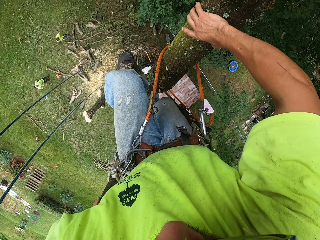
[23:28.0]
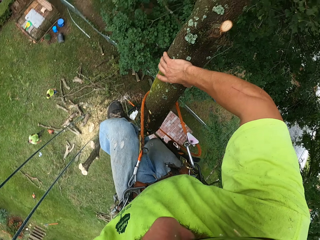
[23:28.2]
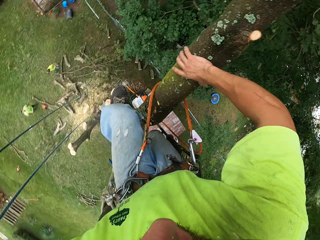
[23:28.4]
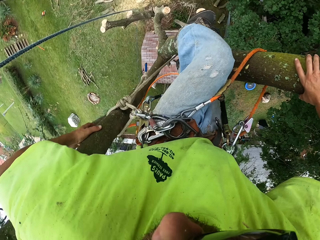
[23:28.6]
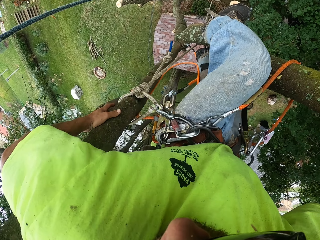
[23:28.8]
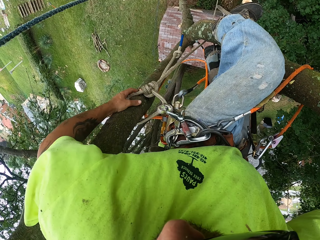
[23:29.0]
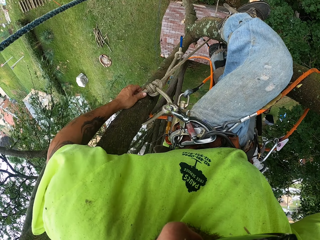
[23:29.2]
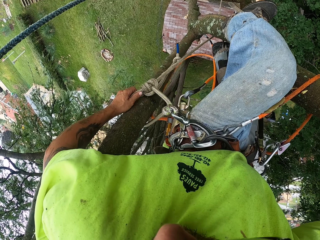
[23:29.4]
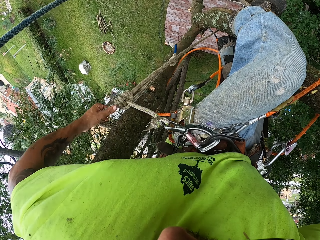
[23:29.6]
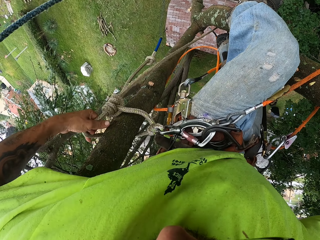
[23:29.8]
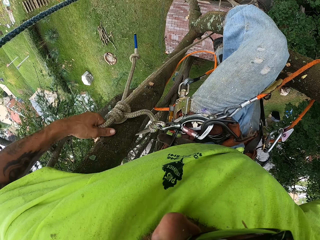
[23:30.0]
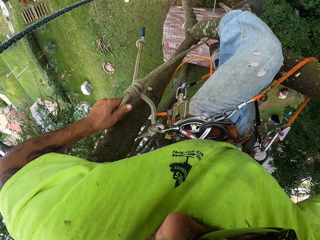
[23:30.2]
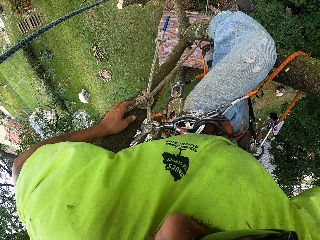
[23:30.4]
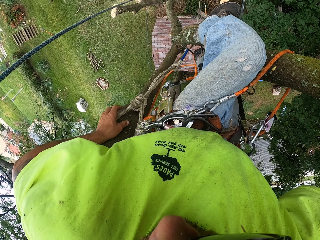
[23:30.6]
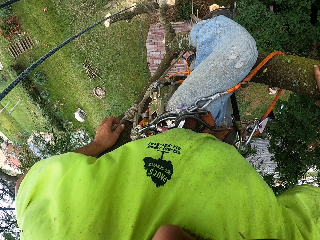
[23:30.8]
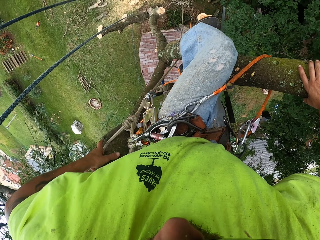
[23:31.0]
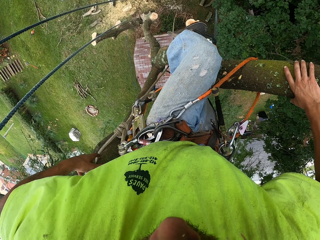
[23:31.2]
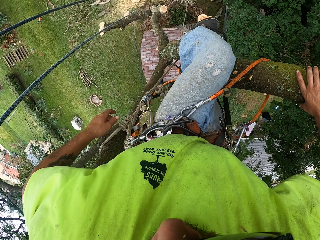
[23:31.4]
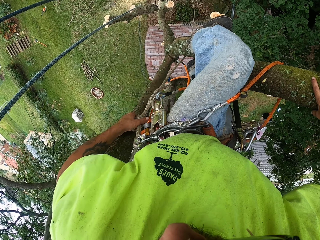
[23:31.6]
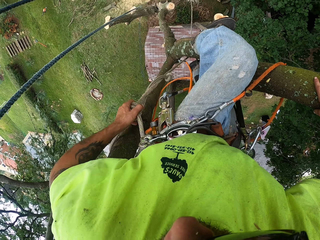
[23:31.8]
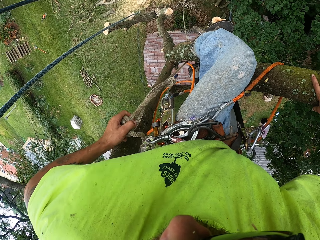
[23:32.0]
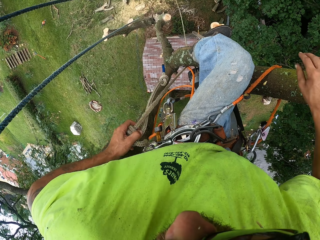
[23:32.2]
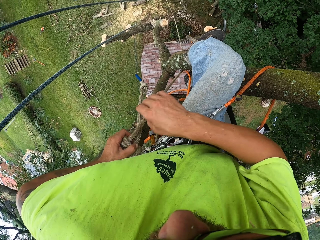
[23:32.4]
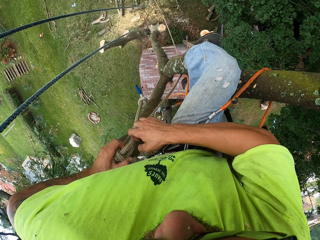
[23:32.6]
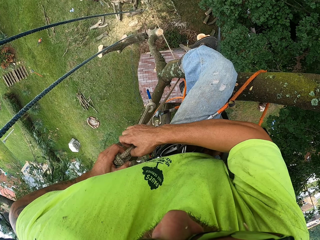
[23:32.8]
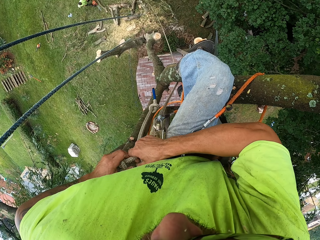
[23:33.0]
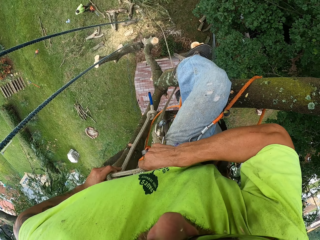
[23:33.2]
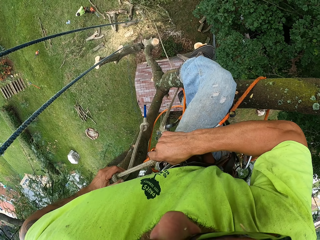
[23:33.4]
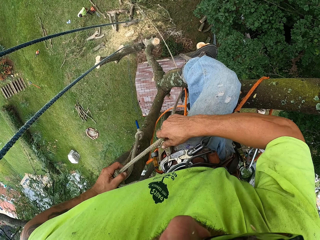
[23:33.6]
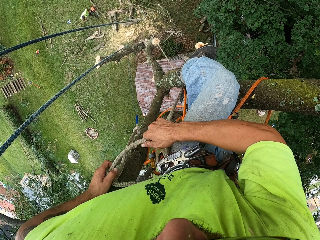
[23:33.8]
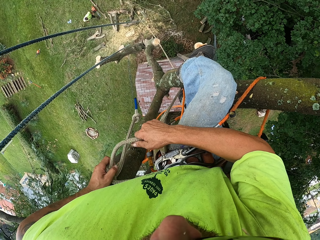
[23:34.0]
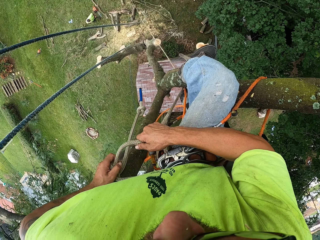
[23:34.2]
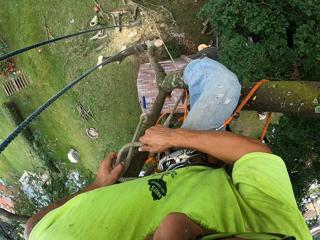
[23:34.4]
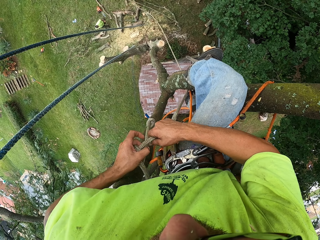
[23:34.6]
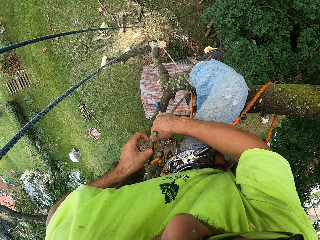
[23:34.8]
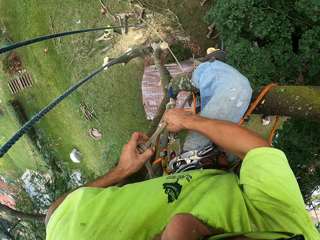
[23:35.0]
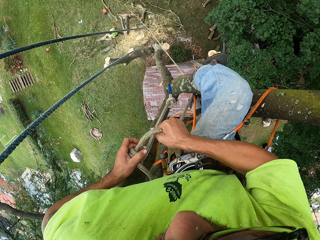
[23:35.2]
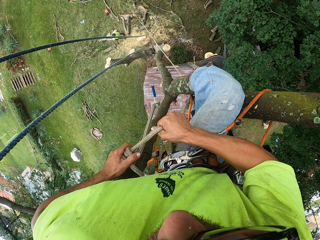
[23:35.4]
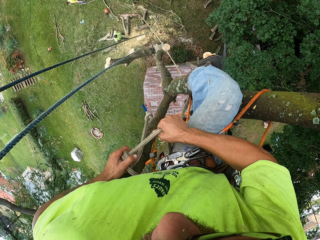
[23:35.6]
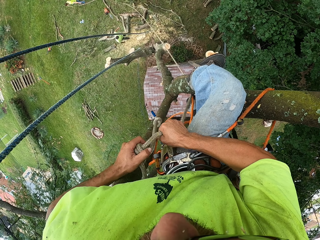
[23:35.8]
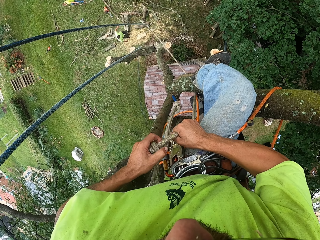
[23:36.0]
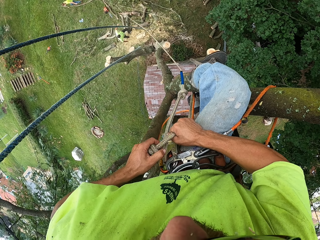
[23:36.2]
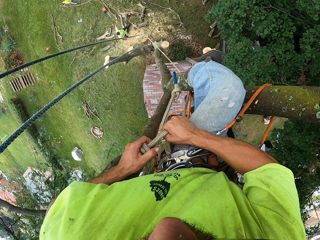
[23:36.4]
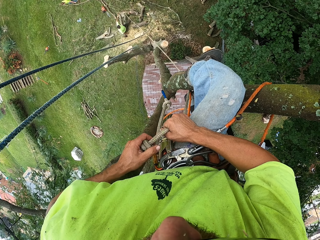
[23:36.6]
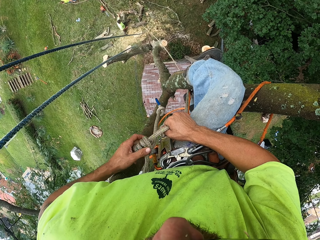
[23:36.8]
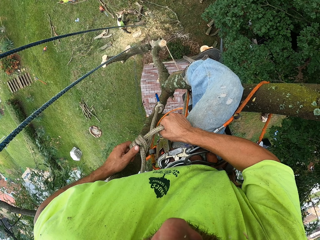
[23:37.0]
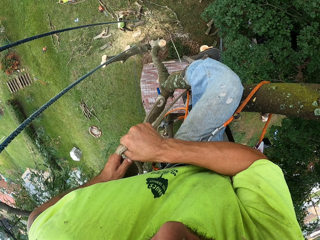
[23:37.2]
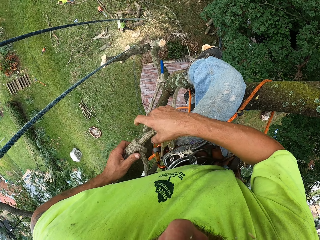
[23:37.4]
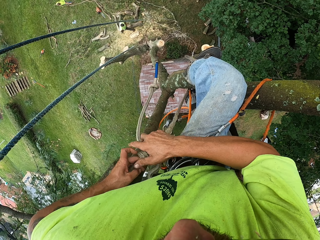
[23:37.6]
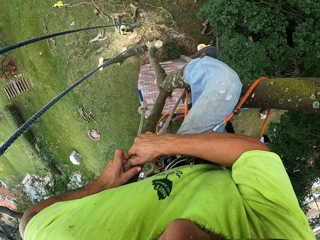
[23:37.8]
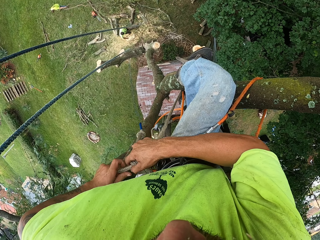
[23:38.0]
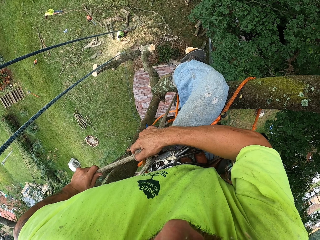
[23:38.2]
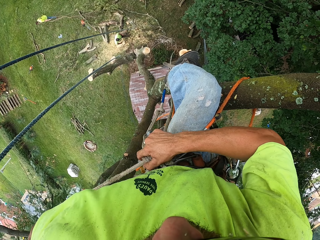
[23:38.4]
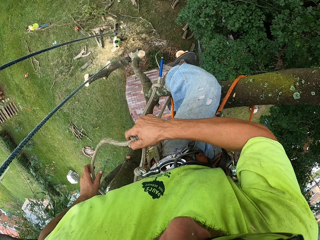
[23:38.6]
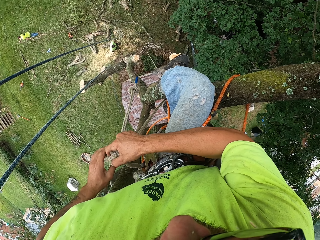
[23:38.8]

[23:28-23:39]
The camera wearer adjusts the rope on the tree with his left hand. He tightens the rope round the tree with both hands. He ties the rope. A man drags a tree branch on the ground with both hands.

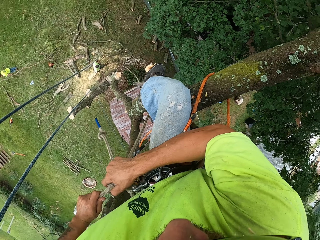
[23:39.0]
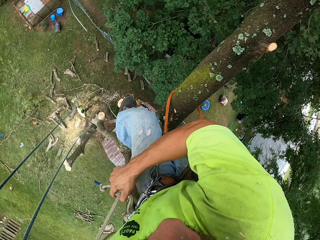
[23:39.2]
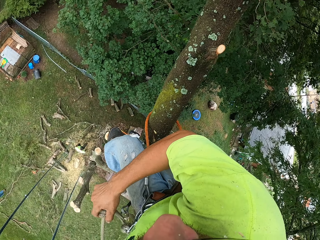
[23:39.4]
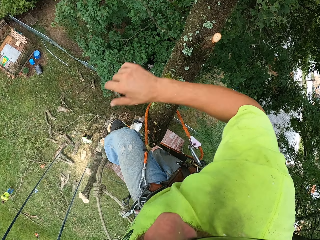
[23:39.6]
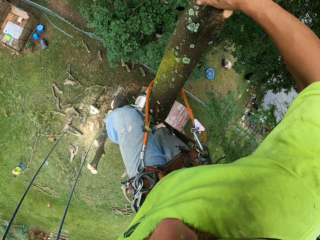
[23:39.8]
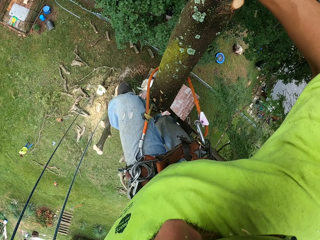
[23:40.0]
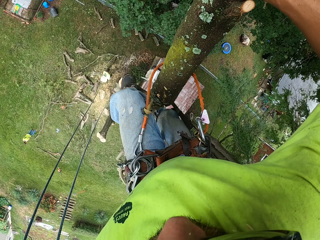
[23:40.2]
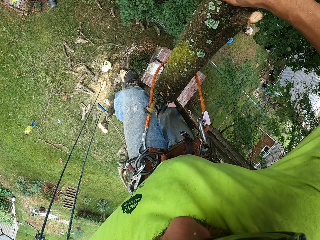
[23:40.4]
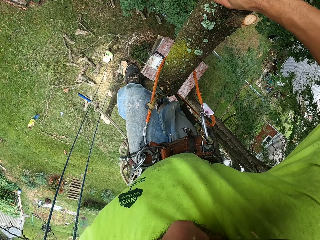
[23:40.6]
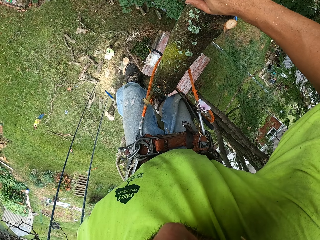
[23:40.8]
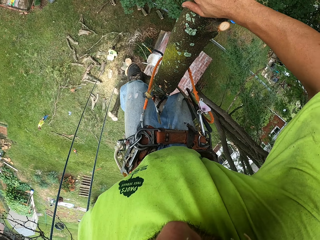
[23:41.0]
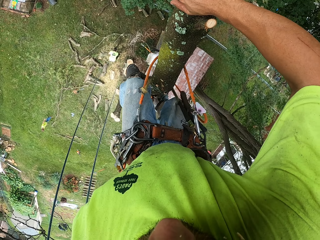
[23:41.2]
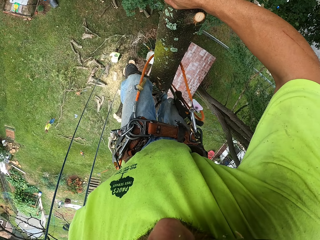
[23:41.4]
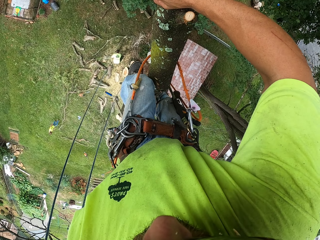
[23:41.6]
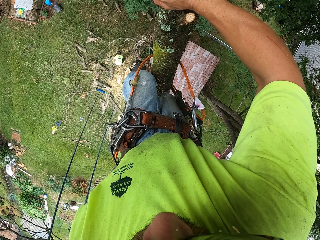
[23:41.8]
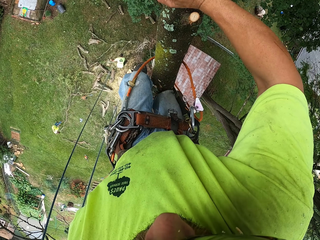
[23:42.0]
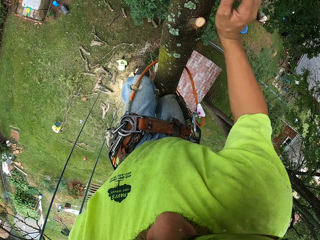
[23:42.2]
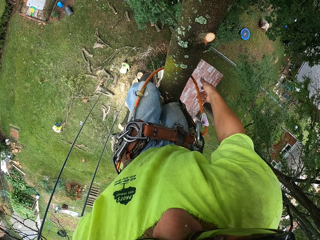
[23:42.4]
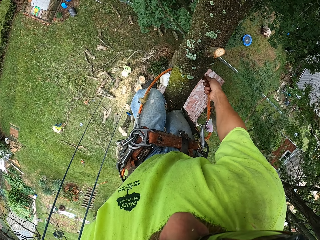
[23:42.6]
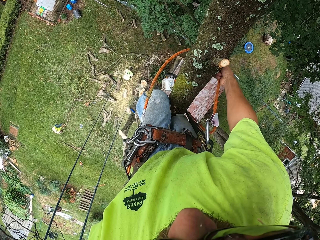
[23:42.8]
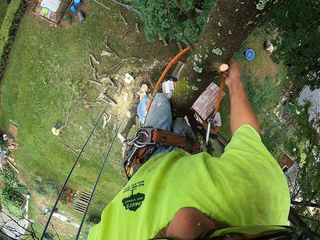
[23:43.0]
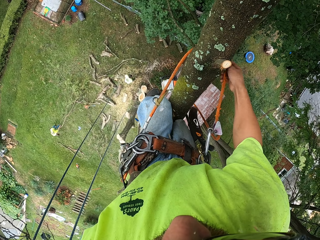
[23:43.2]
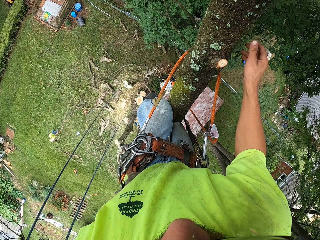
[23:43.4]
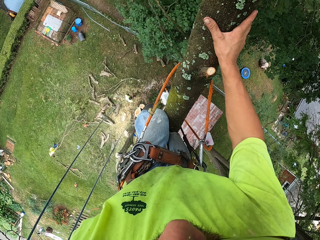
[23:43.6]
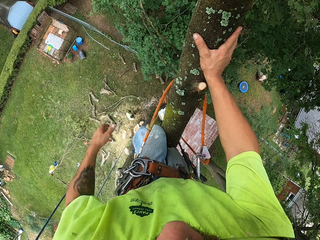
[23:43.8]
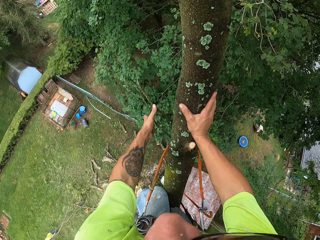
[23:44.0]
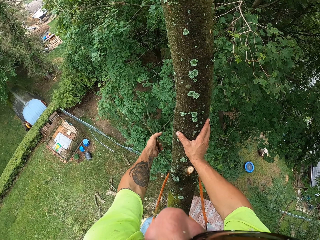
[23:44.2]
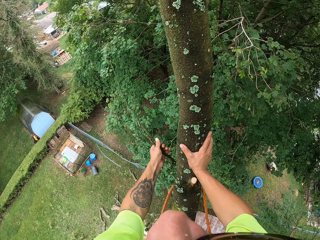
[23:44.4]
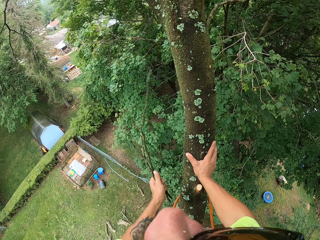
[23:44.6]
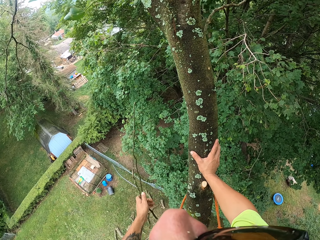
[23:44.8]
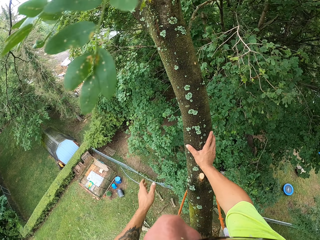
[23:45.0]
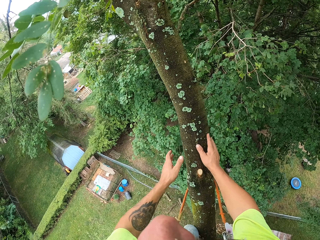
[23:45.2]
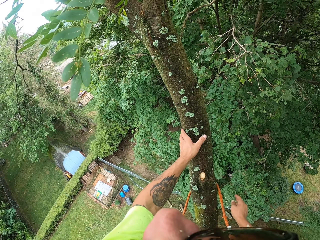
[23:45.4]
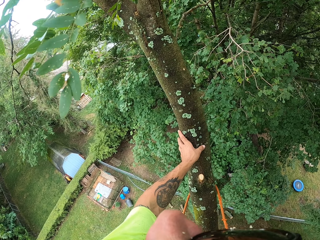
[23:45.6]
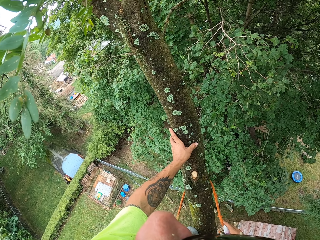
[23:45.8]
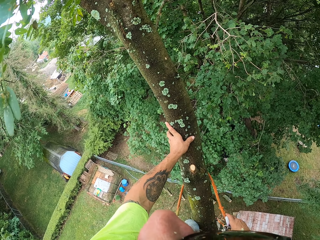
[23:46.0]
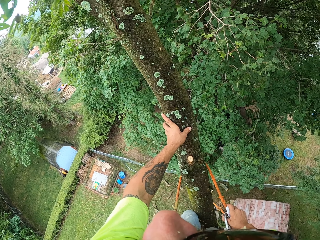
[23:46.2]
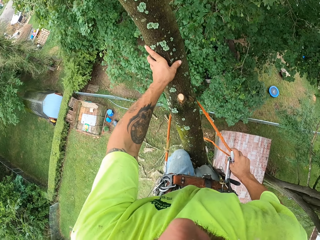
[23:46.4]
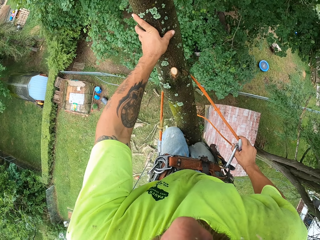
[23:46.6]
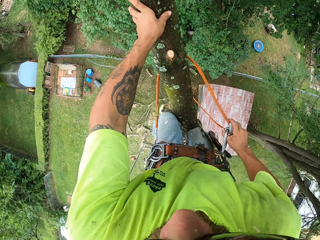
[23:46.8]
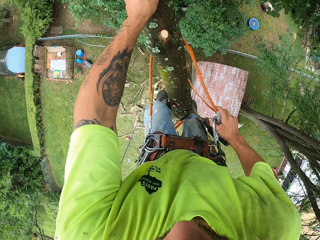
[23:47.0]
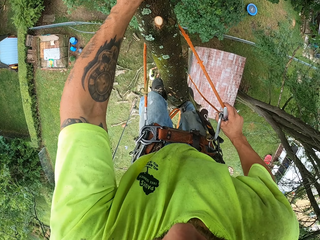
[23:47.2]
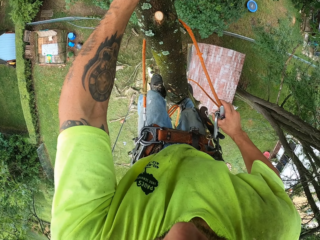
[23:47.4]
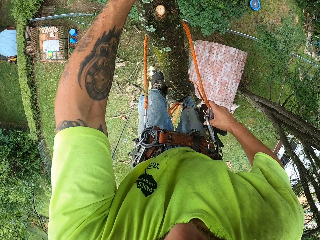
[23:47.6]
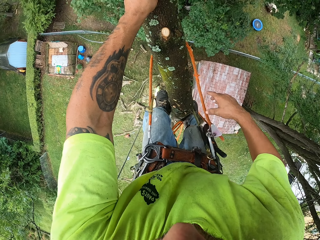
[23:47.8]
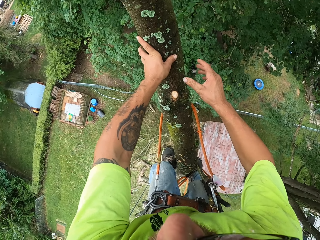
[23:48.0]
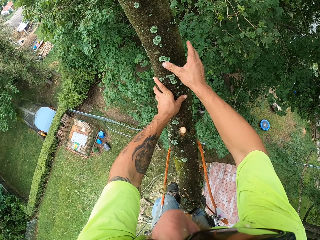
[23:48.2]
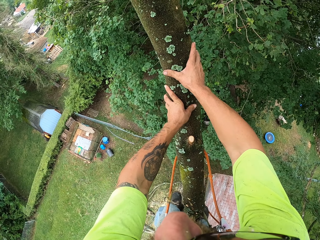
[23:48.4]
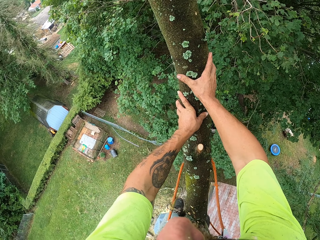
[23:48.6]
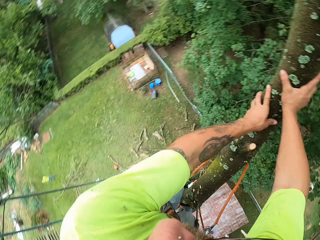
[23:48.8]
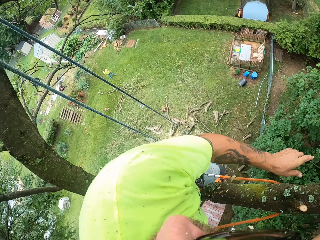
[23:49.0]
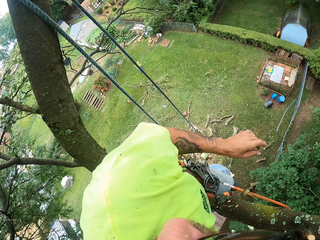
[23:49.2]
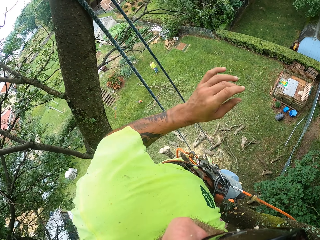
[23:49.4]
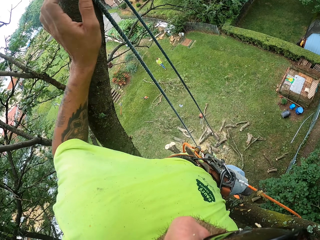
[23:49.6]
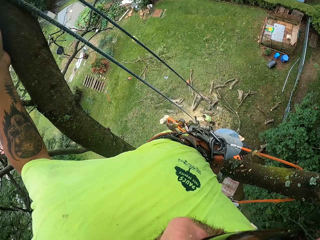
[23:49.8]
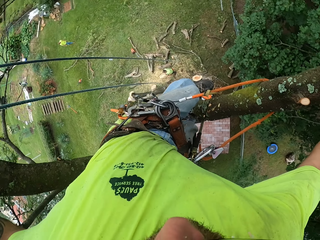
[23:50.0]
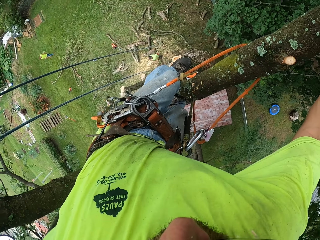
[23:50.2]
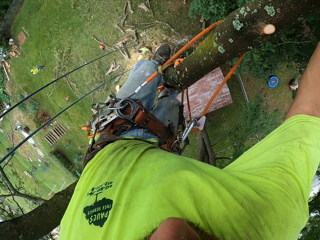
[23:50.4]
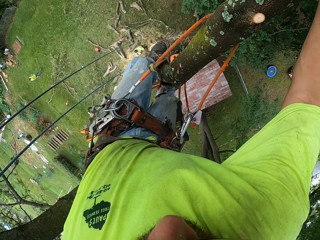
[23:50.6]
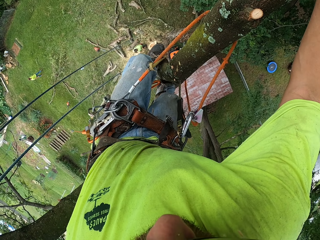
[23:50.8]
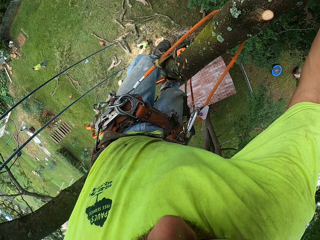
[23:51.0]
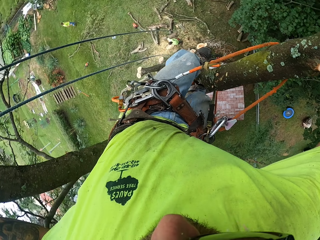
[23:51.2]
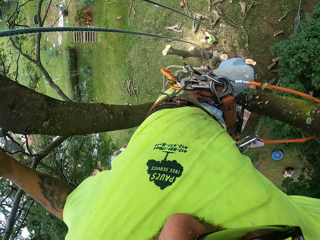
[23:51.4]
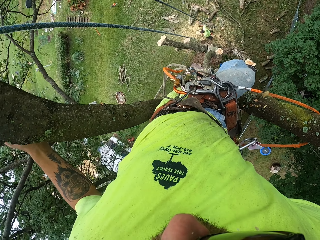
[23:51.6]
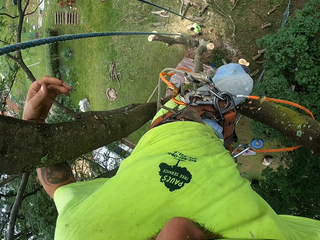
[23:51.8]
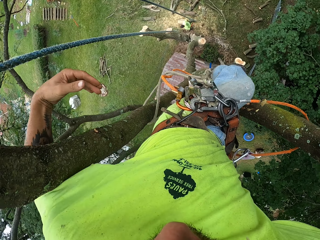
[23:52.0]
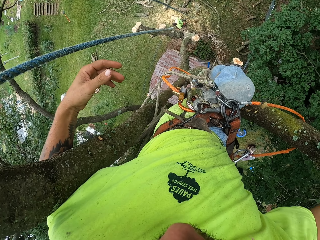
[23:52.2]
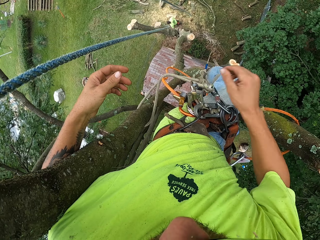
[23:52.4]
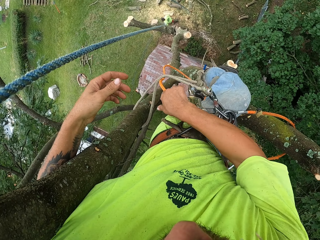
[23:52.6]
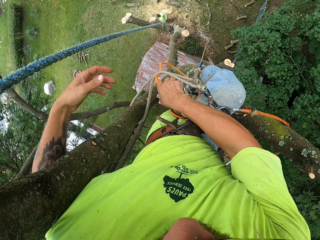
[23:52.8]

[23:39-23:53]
A man carries a log from the ground with both hands. The camera wearer climbs a tree. The man throws the log to the ground with his left hand. The camera wearer adjusts the hook rope round the tree with his right hand. He breaks a tree branch from the tree with his left hand. He throws the tree branch in his left hand to the ground. He adjusts the hook rope round the tree with his right hand. He holds a rope. He climbs the tree.
